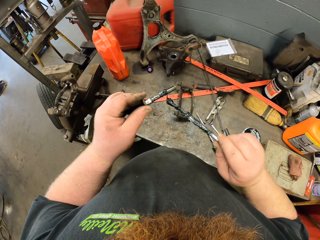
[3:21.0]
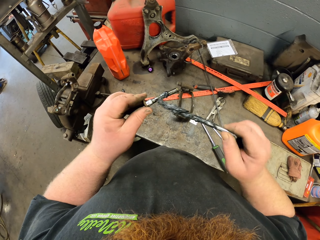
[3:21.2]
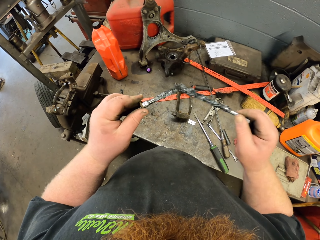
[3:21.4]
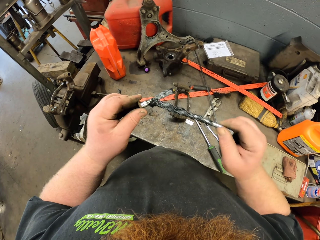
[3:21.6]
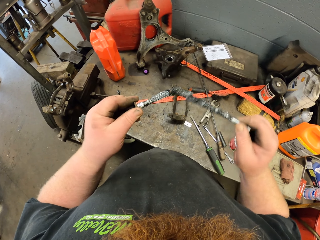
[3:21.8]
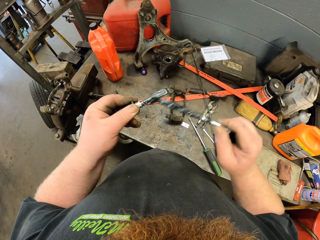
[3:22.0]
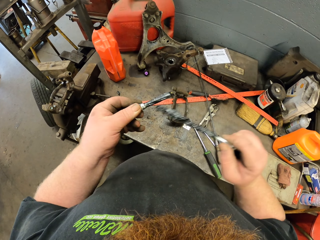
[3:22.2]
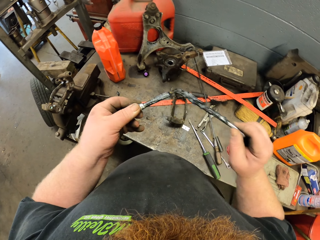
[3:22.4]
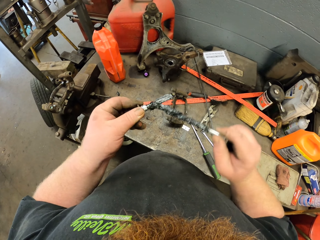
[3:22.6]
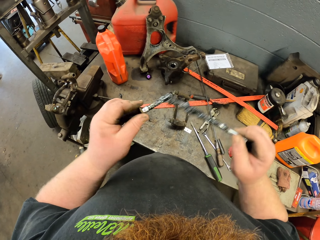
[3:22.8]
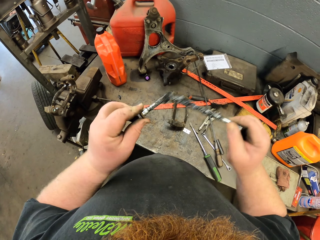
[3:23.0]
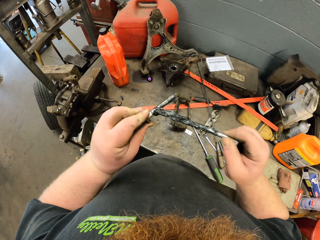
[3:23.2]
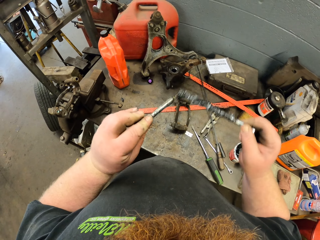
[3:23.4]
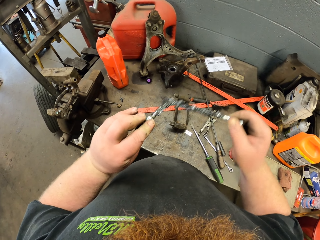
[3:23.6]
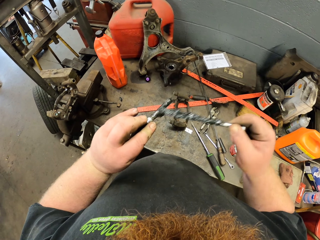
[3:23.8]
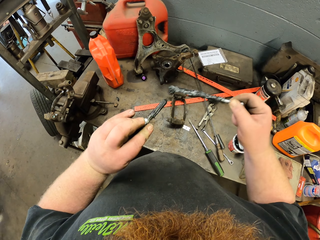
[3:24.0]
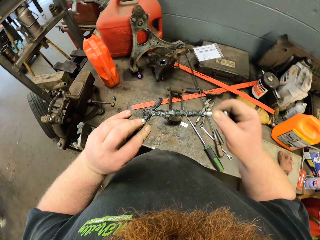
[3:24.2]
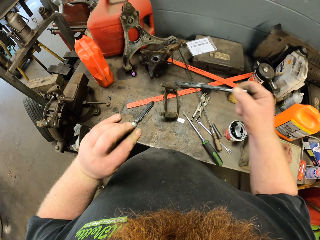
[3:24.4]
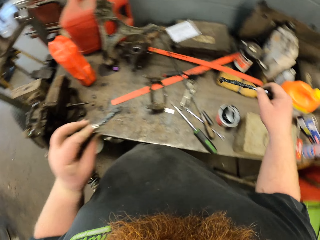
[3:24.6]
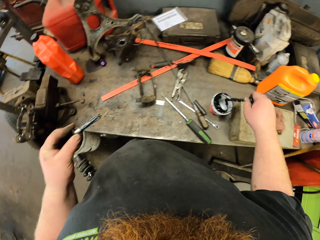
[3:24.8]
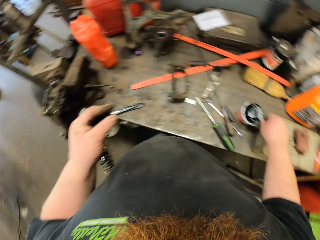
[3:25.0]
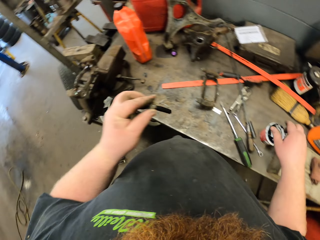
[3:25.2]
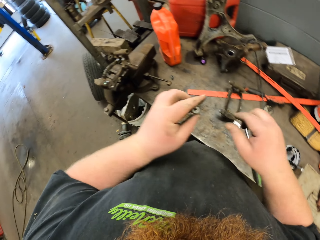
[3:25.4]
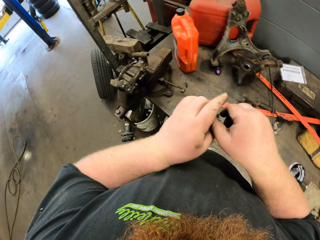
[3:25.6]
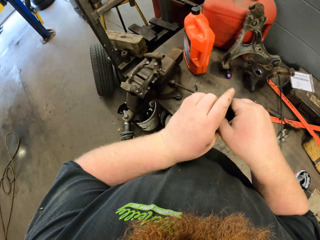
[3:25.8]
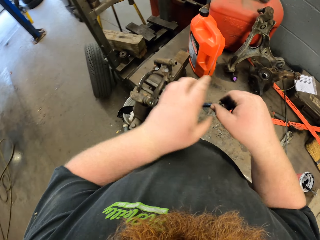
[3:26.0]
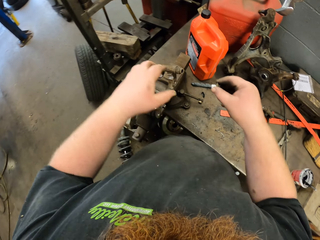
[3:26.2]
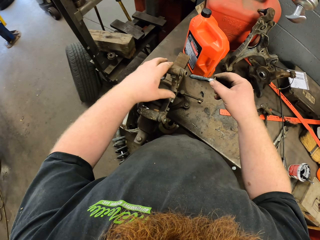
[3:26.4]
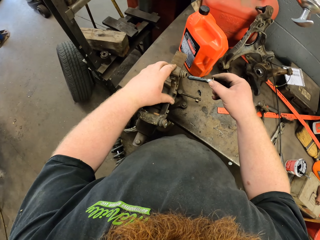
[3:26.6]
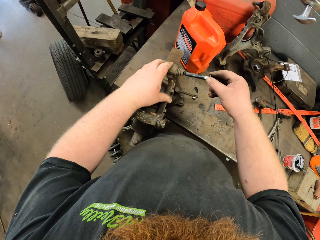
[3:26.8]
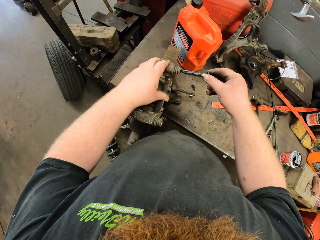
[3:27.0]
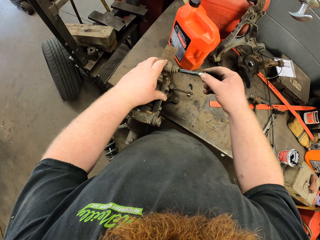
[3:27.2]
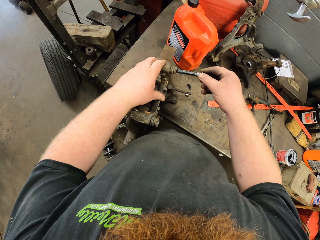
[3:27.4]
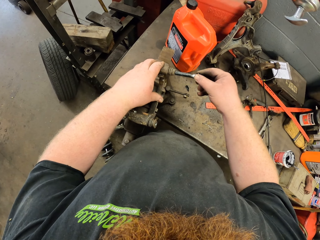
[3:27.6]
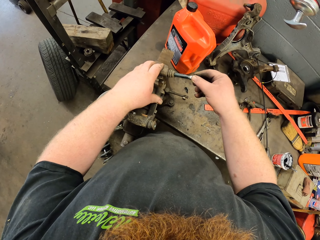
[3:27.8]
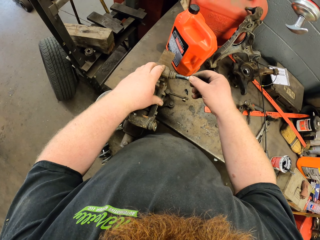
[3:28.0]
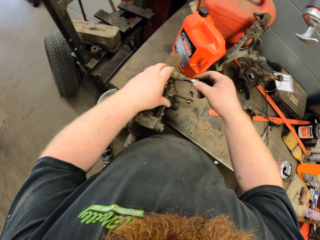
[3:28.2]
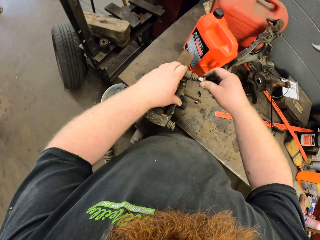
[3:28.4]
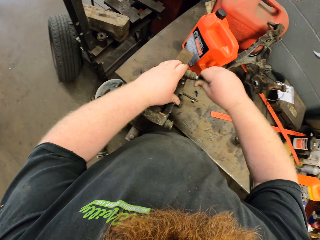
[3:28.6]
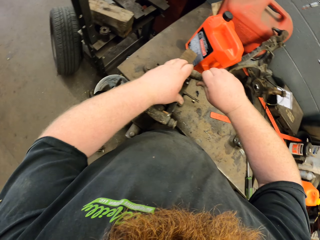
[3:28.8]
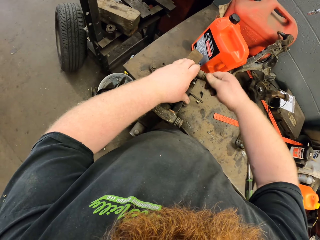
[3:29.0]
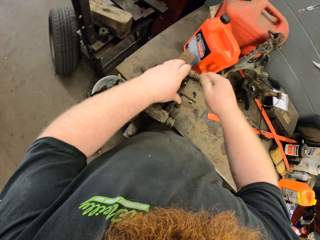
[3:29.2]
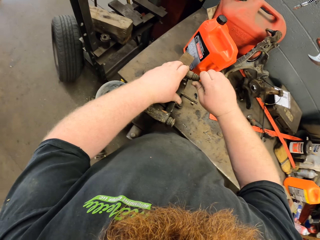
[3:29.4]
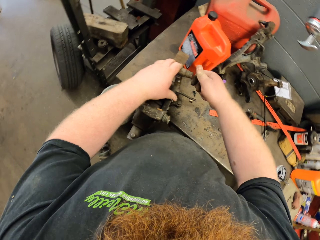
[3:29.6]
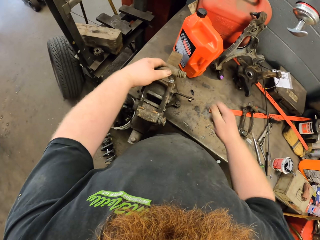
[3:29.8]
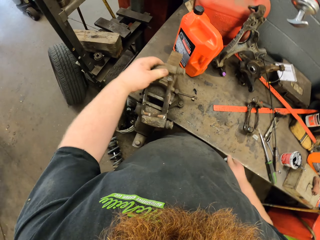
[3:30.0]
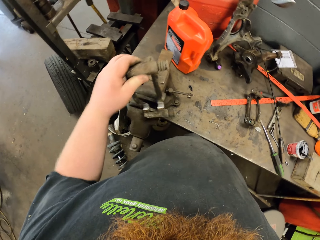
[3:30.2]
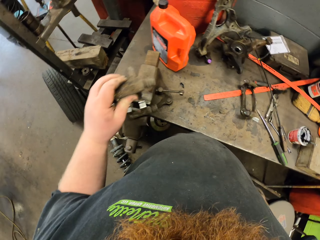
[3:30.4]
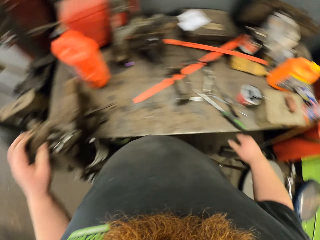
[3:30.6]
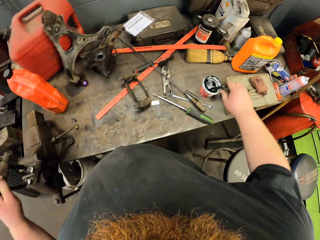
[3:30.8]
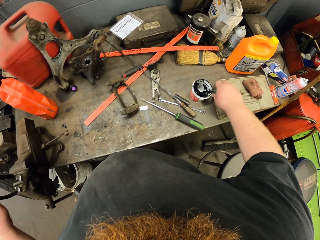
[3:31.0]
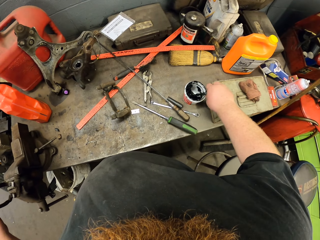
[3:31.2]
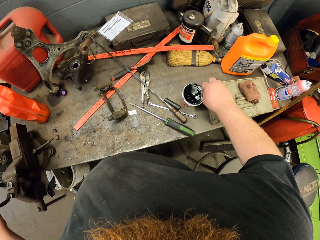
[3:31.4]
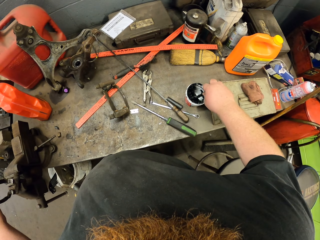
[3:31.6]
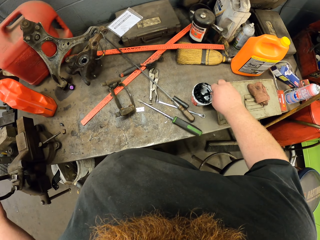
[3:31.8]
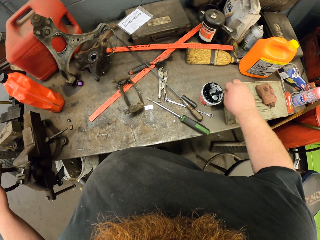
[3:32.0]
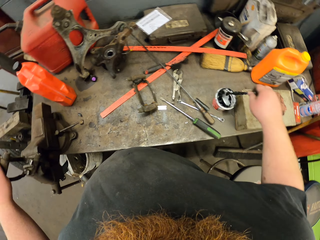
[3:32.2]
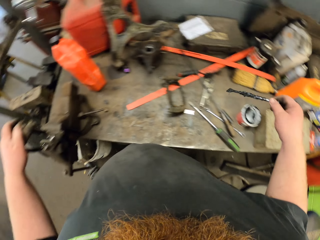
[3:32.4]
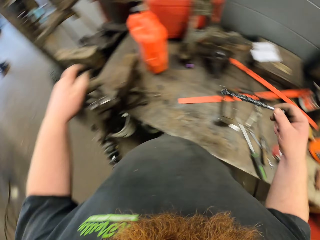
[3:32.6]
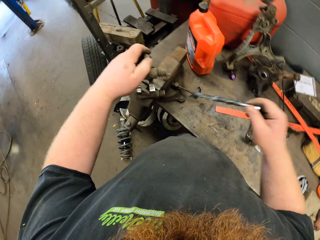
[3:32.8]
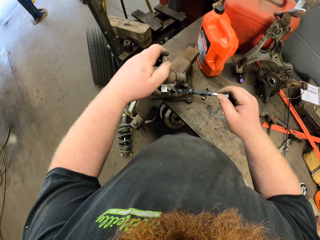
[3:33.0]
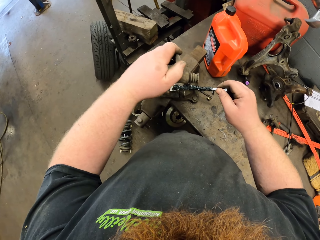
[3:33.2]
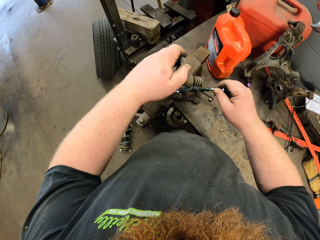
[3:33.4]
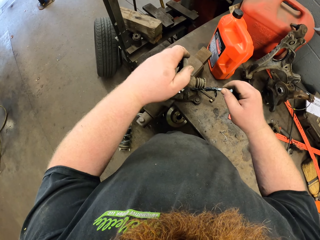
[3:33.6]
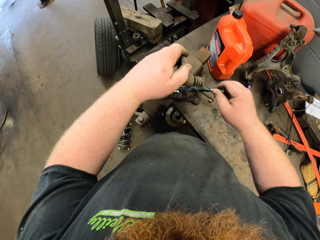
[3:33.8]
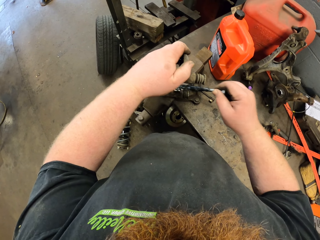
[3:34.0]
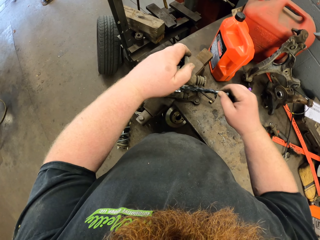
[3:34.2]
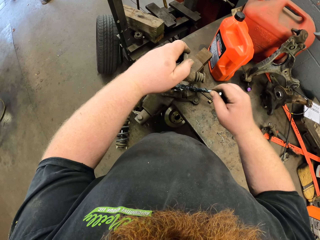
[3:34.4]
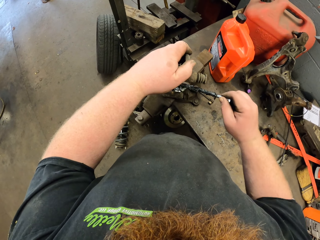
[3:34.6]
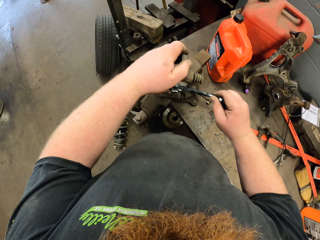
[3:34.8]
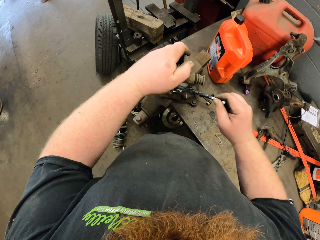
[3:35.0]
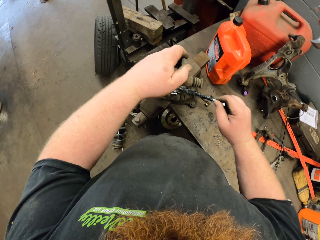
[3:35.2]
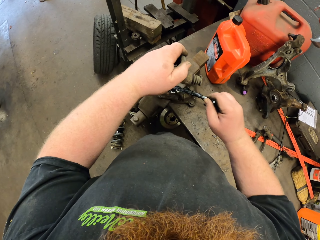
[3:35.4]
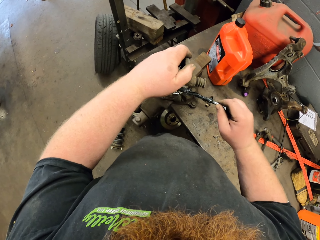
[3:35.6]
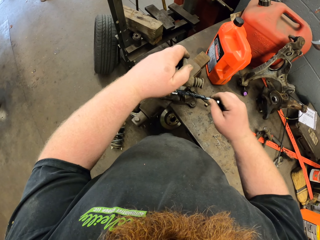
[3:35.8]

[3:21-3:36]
The camera wearer applies oil on the bolt or nut with a grease brush. He drops the stick. He puts the grease brush in the tin of grease oil. He holds the nut. He fixes the bolt back to the metallic tool. He applies oil. He picks up the grease brush with his right hand. He holds the stick. He applies oil on the metallic tool with the grease brush.

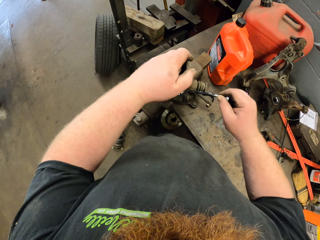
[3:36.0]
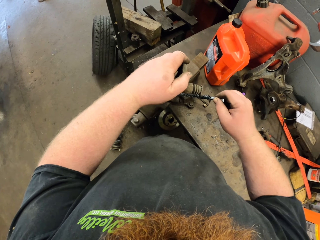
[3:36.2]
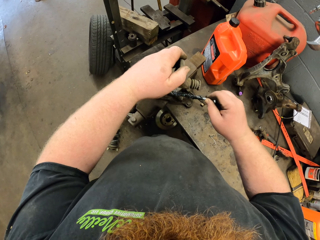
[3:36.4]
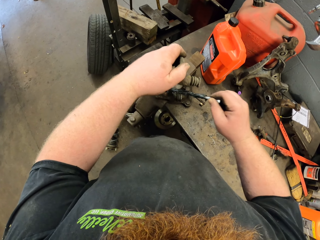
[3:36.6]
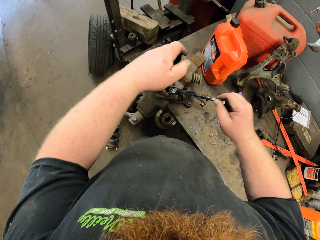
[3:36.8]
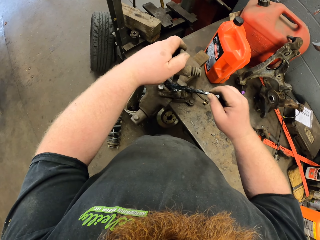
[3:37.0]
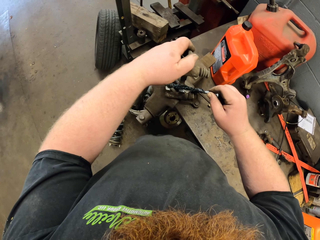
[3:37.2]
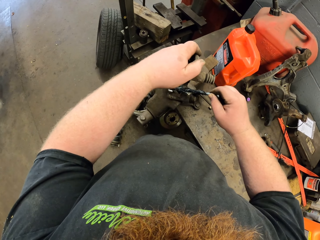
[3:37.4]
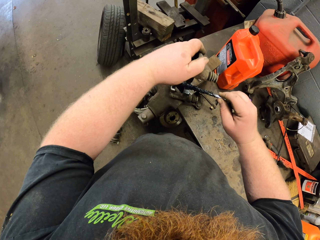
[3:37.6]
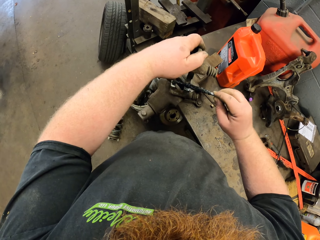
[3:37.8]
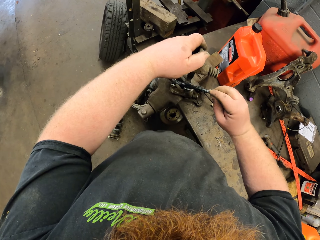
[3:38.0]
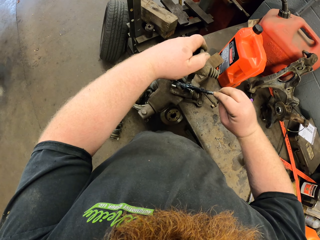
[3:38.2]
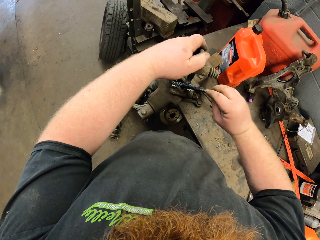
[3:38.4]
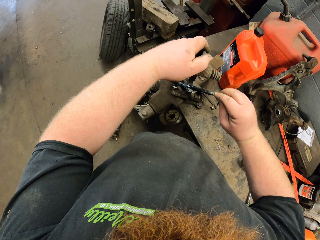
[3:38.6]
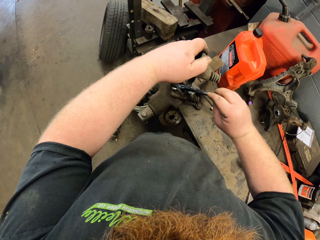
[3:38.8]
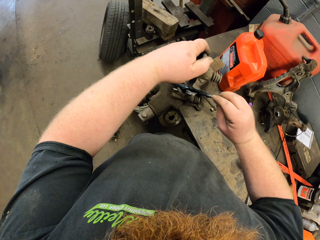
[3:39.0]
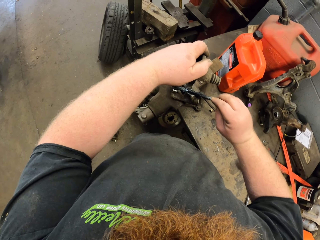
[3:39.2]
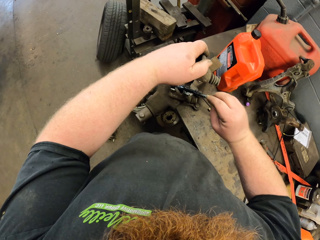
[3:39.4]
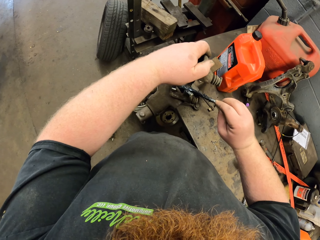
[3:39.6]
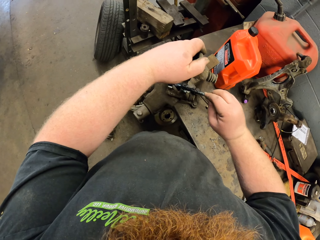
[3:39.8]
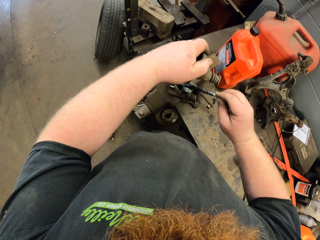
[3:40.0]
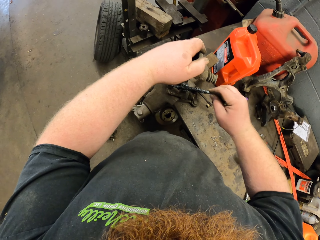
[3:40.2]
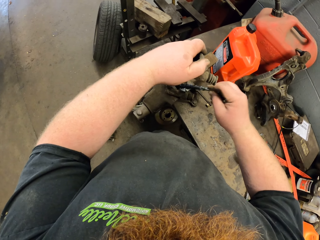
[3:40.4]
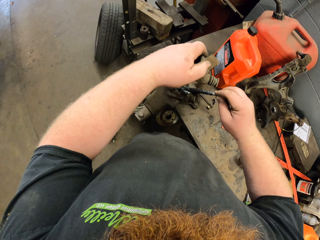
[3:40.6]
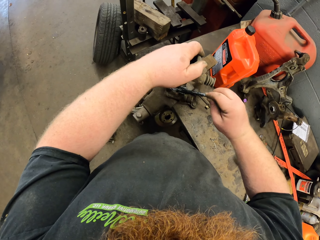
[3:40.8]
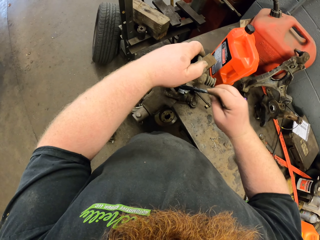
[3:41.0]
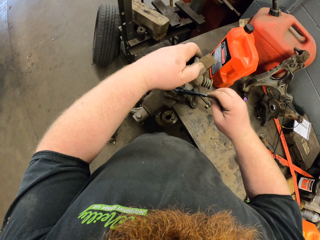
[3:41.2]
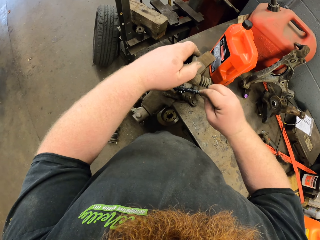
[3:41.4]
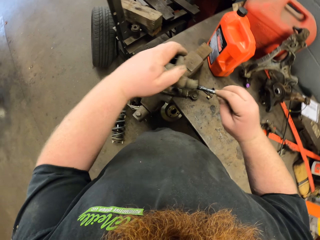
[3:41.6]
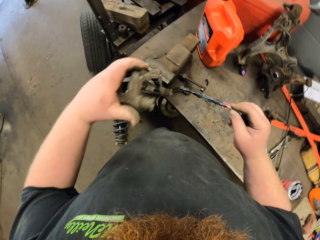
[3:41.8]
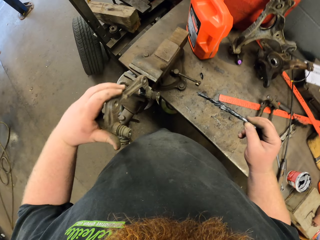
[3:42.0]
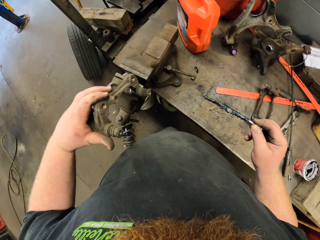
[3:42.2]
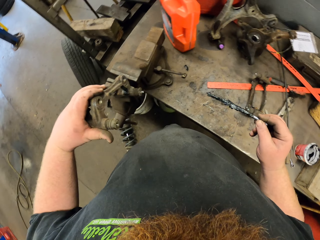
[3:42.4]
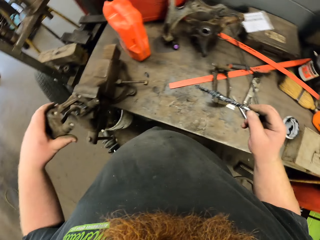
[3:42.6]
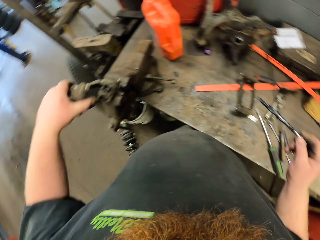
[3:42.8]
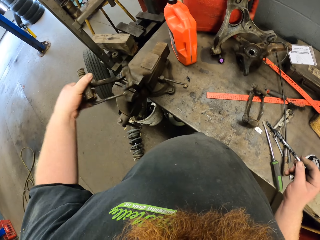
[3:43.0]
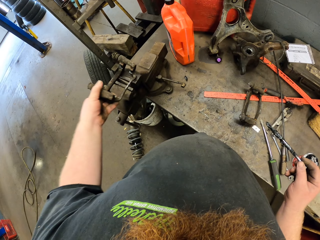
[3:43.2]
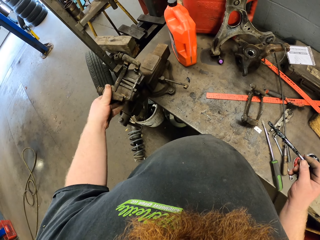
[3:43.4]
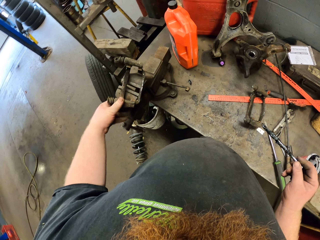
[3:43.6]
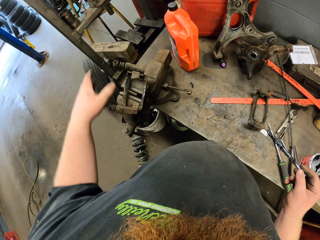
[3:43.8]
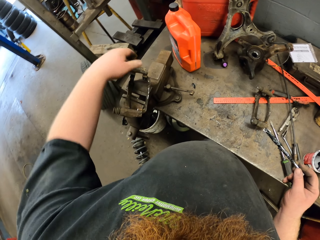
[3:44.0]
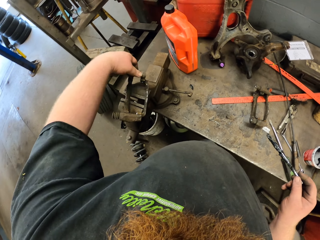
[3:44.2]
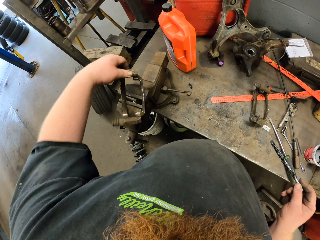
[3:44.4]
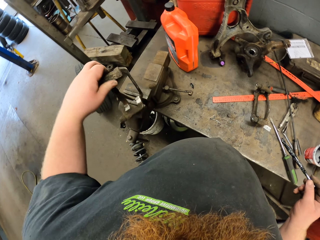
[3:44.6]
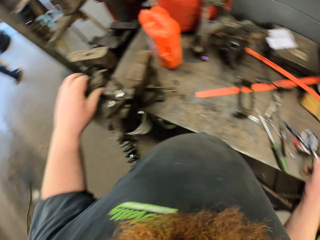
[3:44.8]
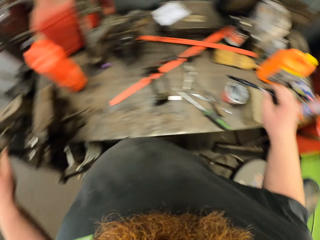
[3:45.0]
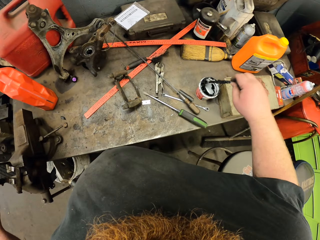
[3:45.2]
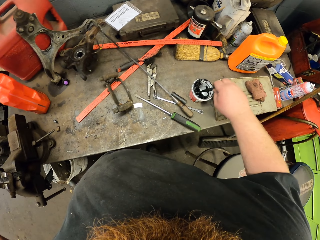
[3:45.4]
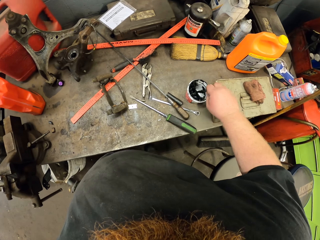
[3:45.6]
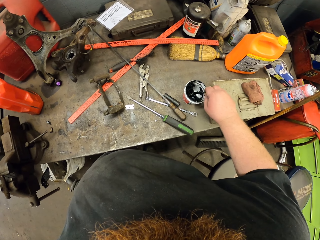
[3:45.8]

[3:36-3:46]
The camera wearer turns the spare part. They put down the metallic tool. They apply oil.
